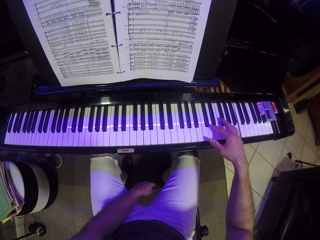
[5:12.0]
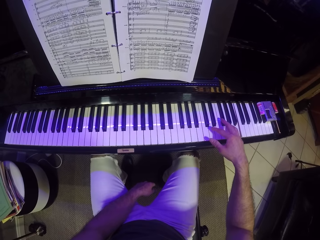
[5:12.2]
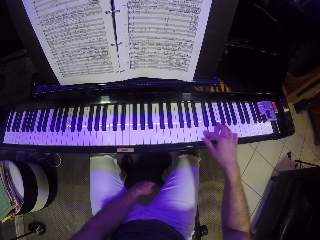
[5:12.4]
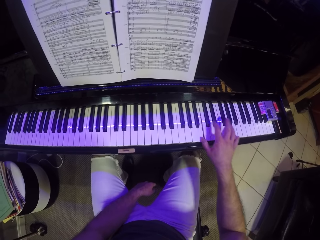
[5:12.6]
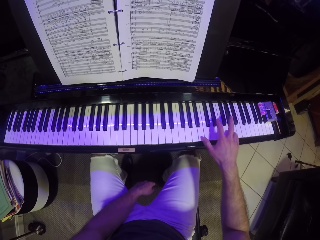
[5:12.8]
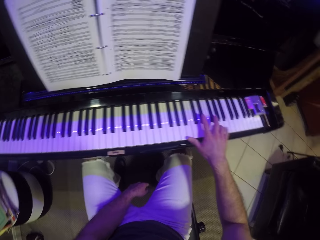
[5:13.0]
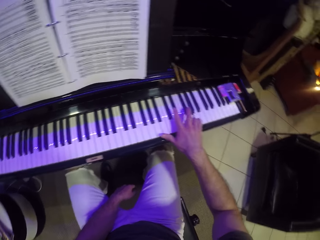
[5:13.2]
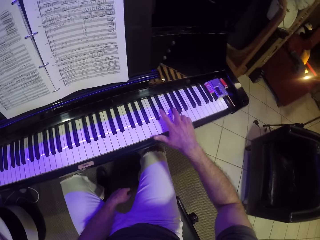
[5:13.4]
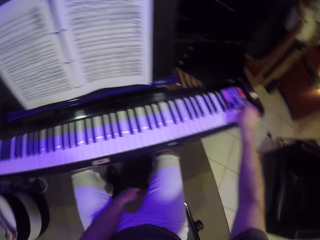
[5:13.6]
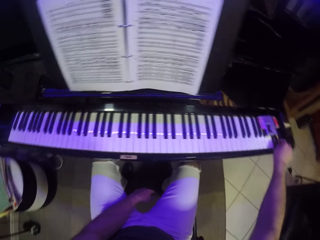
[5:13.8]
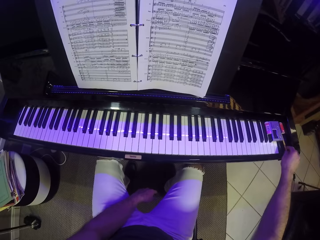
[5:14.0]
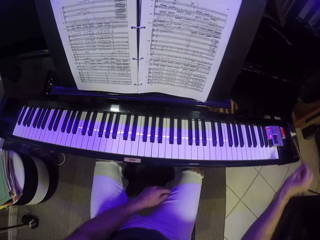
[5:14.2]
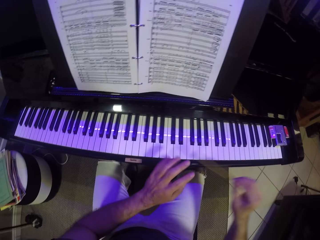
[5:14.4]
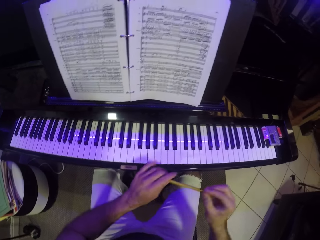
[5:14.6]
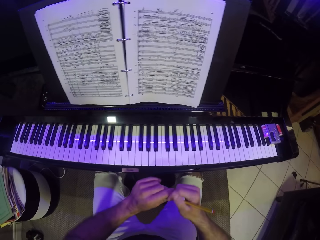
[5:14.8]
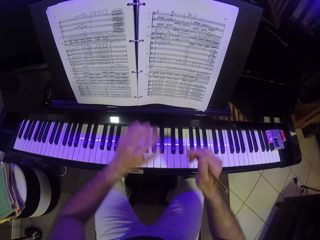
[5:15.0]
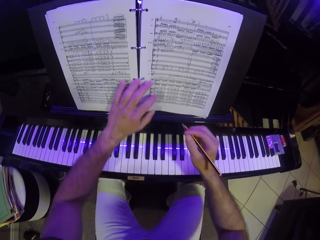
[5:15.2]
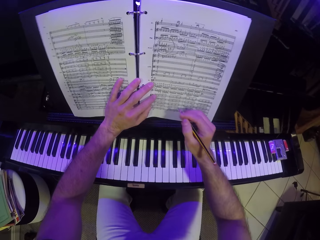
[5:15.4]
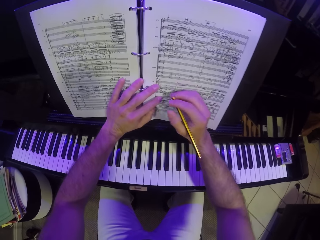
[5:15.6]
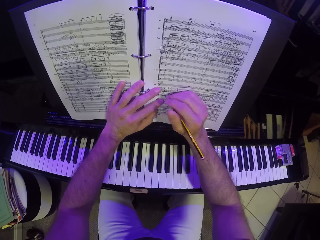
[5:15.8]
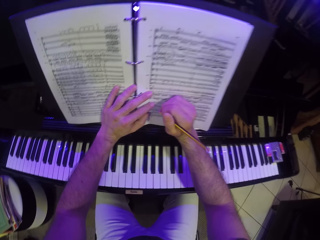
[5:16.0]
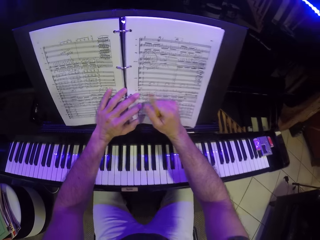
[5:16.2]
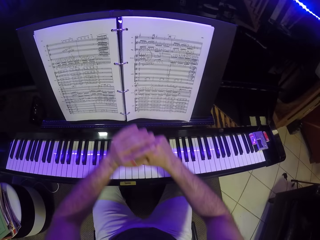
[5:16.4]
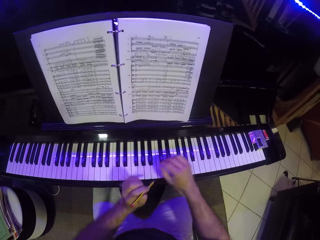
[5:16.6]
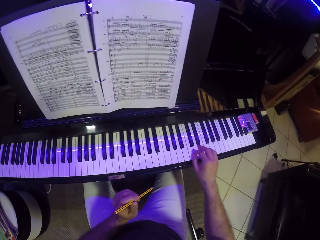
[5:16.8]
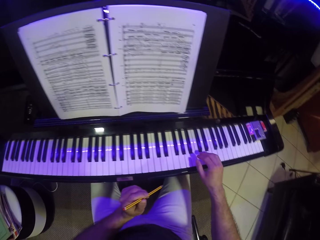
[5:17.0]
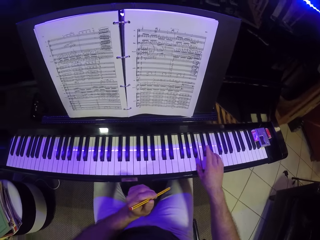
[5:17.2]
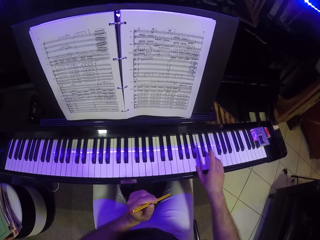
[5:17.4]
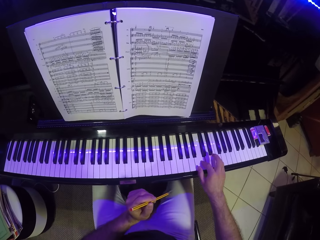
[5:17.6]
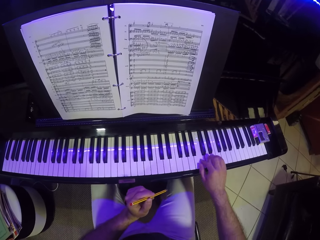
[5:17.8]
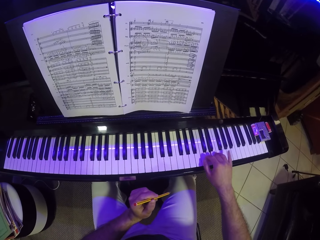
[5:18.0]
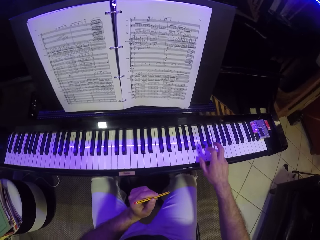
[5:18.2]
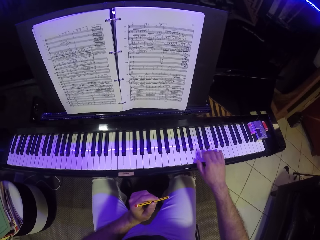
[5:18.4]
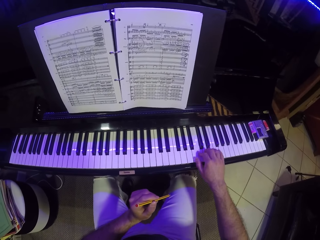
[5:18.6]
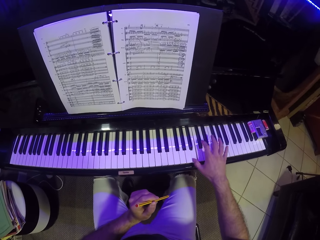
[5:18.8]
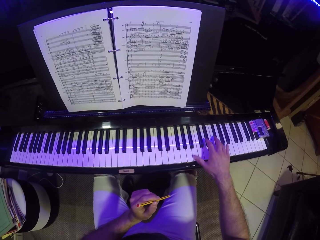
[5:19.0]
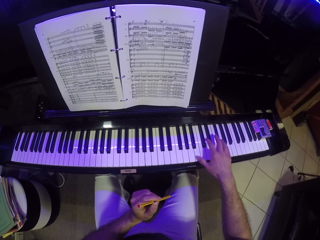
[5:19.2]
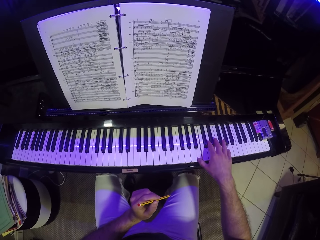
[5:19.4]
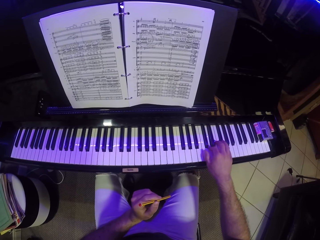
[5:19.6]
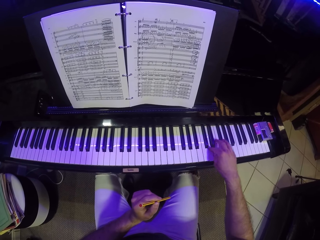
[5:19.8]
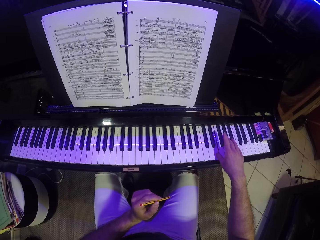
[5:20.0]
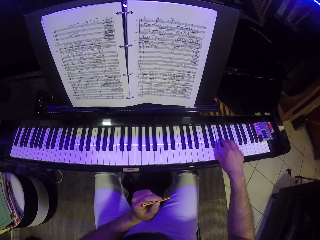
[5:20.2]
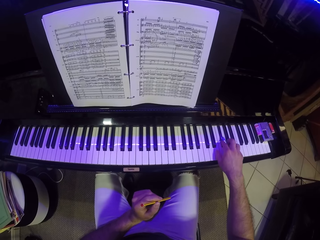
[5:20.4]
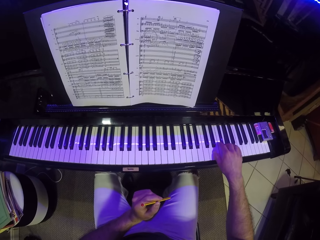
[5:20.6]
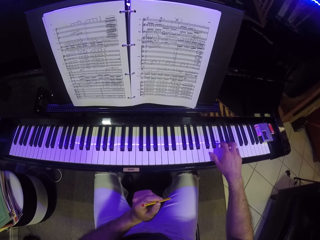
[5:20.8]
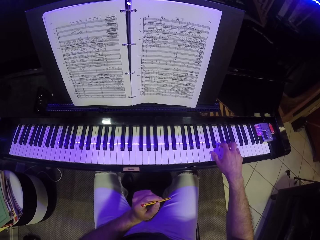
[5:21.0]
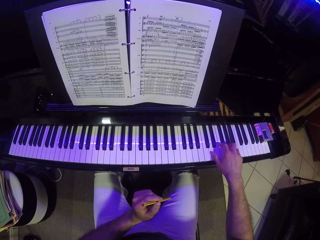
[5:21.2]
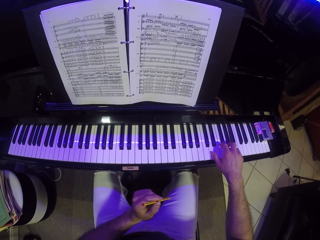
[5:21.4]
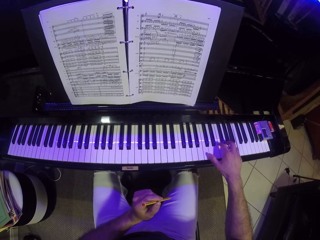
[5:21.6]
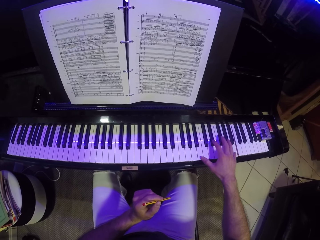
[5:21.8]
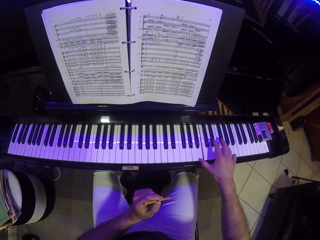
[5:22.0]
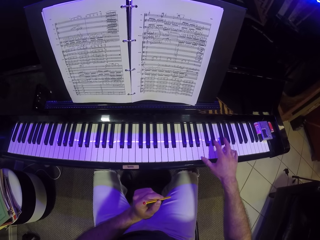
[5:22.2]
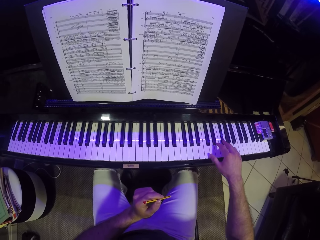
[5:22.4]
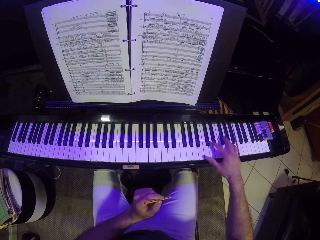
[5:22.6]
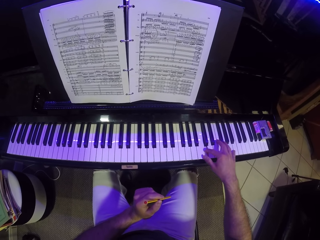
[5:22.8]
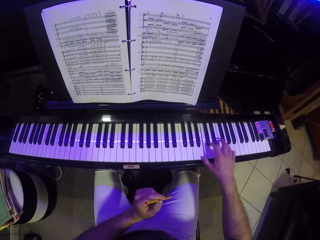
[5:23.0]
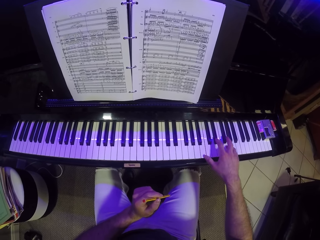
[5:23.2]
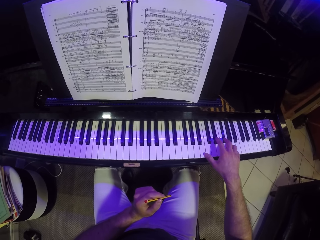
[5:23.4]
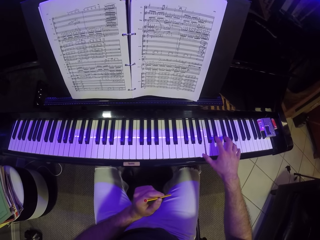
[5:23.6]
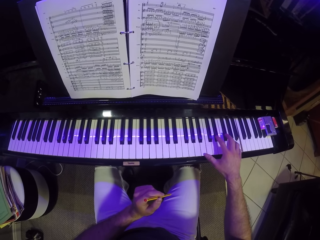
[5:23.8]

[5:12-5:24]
The camera wearer picks up a pencil or pen from the side of the piano with his right hand. He passes the pencil from his right hand to his left hand. He holds the pen. He passes the pencil from his left hand to his right hand. He puts the hand on the book and writes on the book. He passes the pencil from his right hand to his left hand. He holds the pen with the left hand. He plays the piano with his right hand.

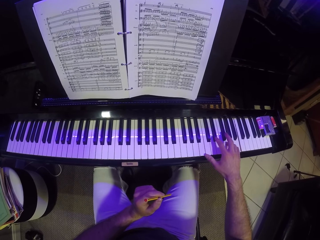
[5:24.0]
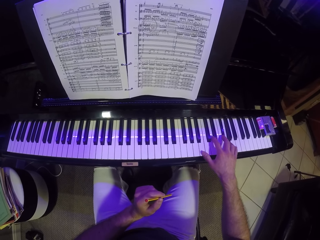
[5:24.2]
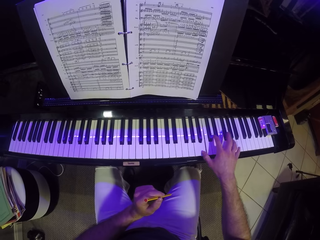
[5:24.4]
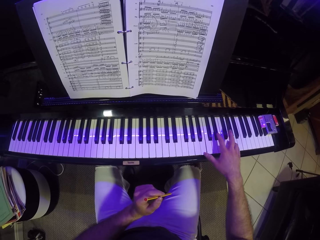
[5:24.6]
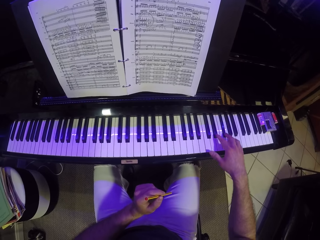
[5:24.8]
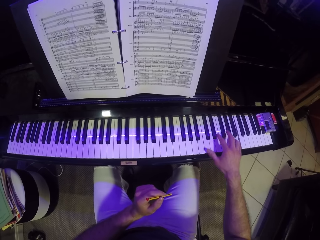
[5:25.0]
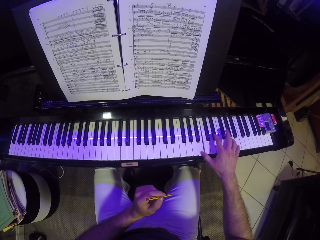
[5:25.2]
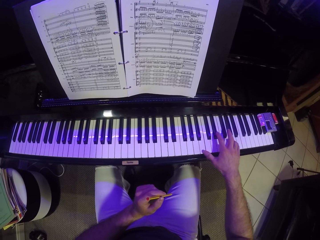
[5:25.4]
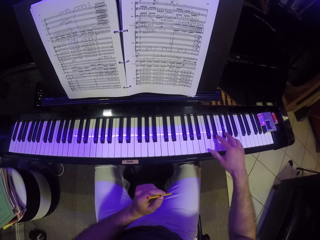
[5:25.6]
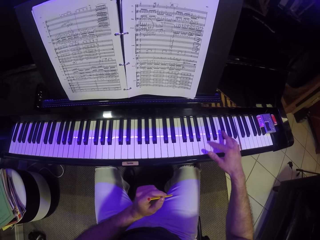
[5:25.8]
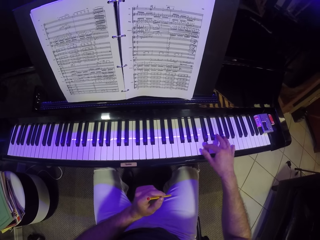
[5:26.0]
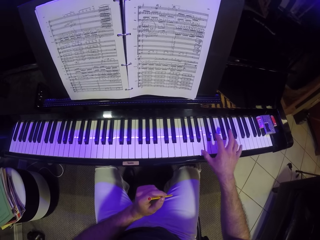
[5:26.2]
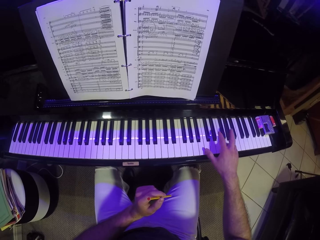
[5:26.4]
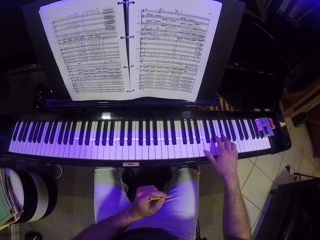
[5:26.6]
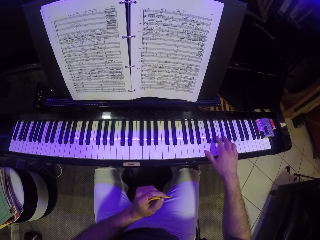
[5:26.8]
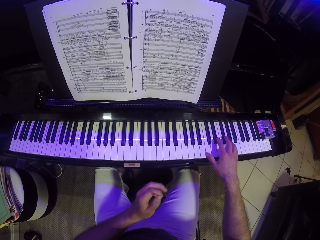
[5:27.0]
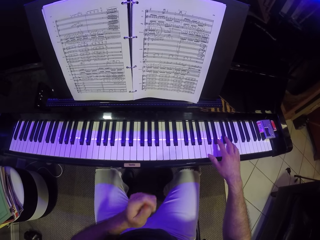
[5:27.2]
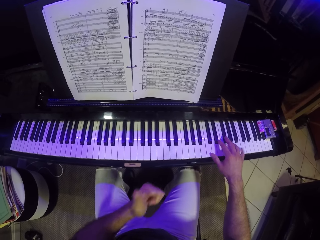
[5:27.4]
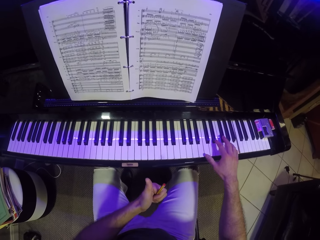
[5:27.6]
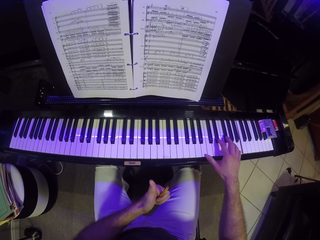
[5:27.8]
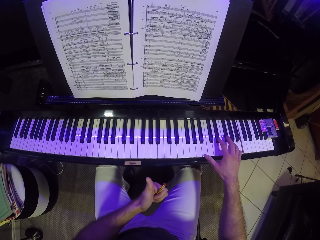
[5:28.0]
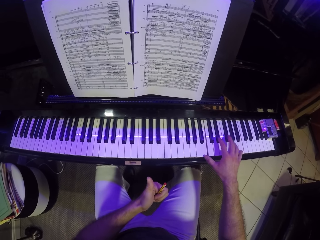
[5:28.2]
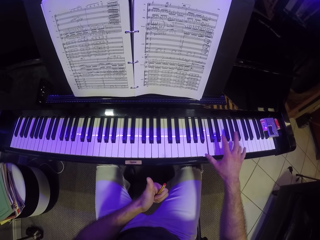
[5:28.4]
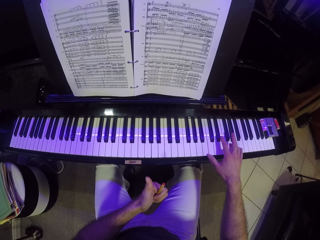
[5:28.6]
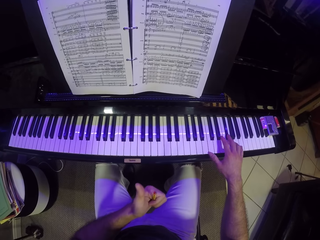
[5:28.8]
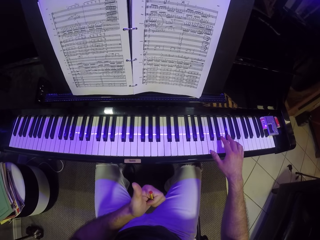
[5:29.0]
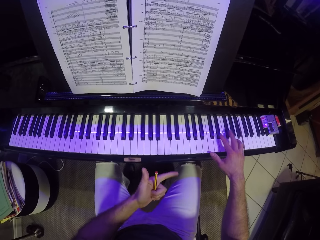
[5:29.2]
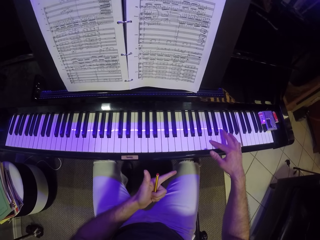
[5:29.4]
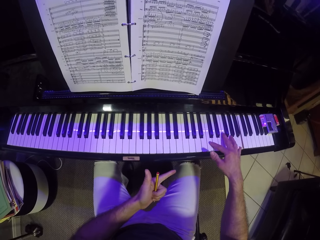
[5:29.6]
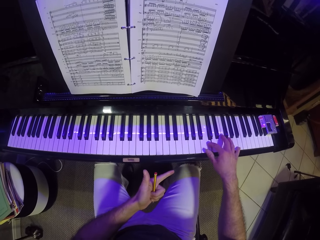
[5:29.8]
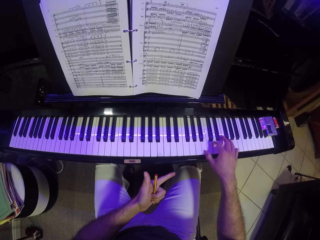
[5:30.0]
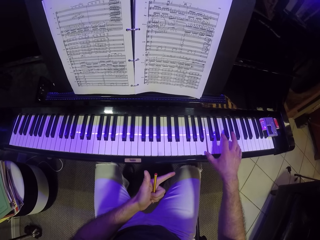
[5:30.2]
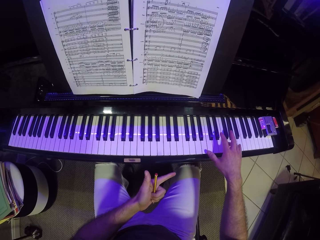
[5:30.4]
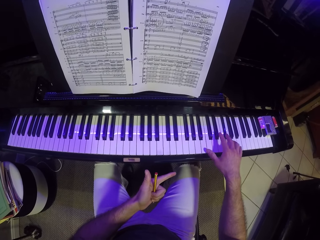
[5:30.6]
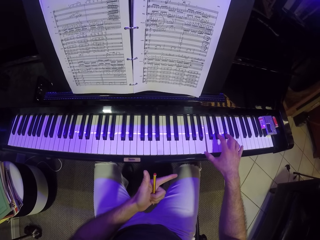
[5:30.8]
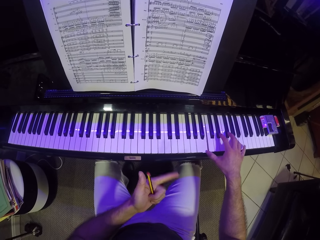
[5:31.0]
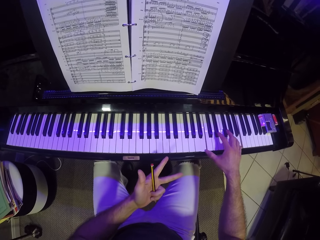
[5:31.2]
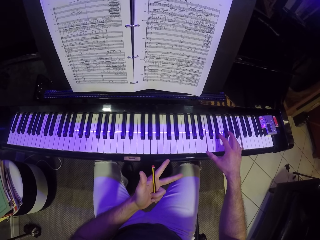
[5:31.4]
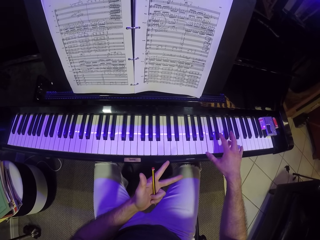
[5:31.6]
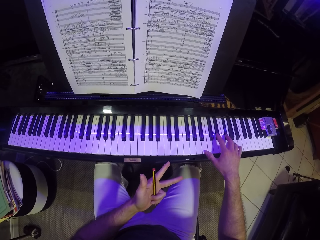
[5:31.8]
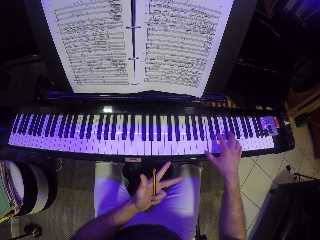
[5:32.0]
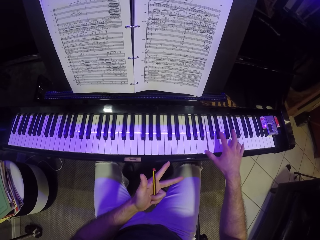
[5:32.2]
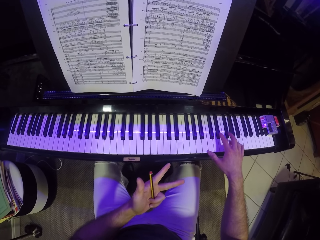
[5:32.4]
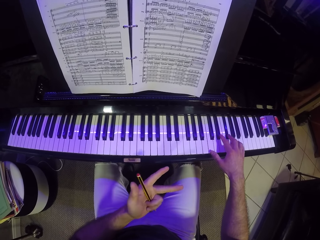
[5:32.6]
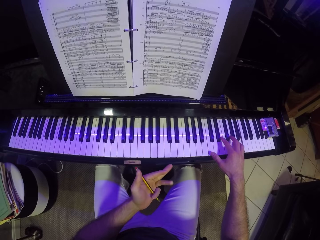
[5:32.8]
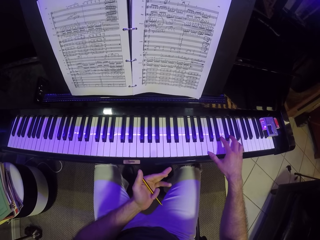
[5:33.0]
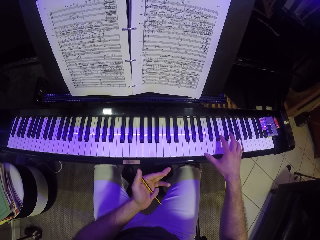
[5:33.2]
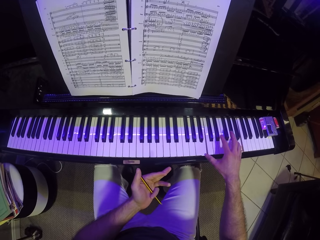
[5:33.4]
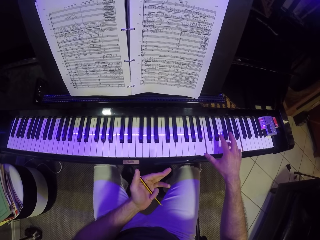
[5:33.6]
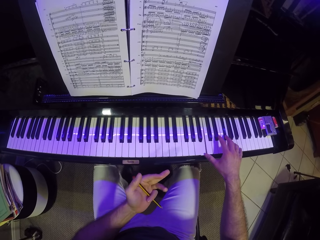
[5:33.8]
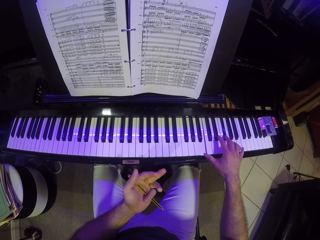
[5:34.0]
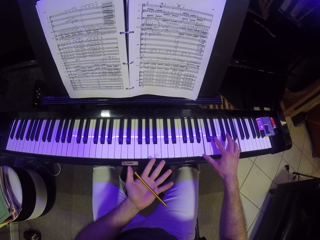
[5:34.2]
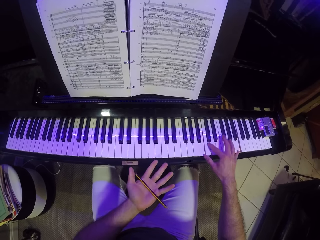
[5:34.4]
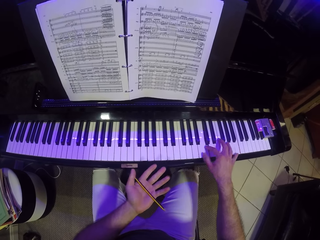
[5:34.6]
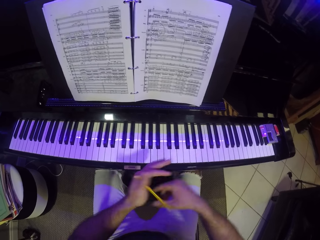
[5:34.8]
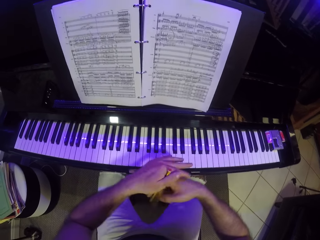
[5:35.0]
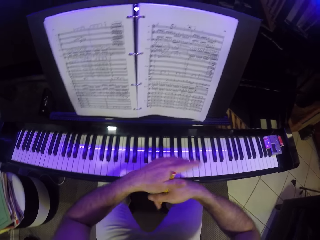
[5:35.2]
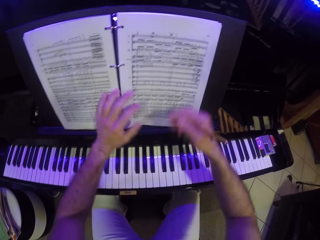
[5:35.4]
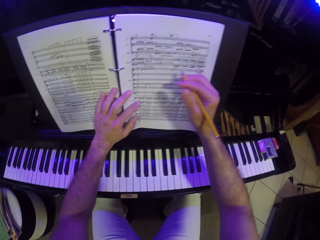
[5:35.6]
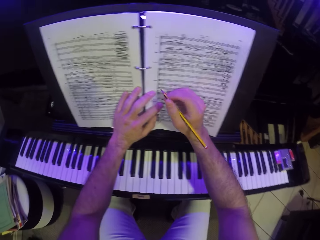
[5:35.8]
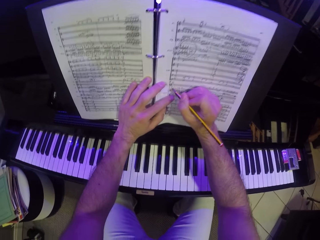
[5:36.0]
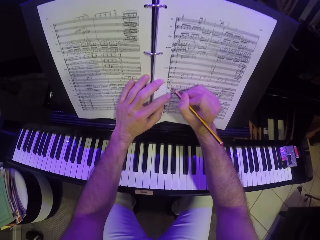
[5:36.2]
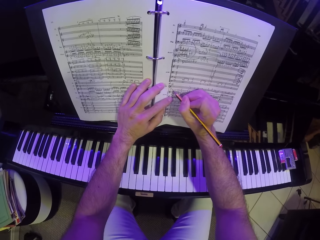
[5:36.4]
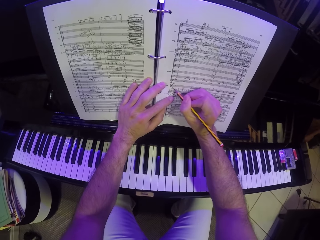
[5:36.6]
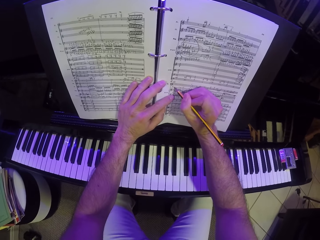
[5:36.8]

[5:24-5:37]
The camera wearer moves the fingers. He passes the pencil from his left hand to his right hand. He holds the pen with the right hand. He writes on a music sheet on a music stand of the piano with the pencil in his right hand.
